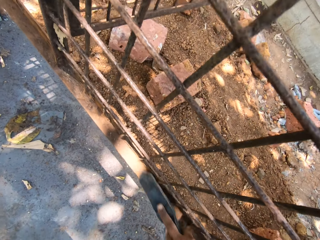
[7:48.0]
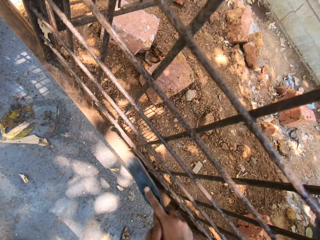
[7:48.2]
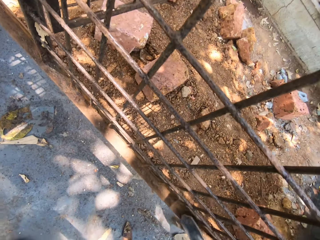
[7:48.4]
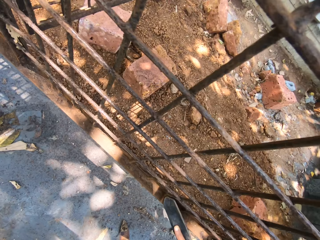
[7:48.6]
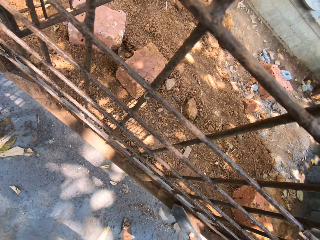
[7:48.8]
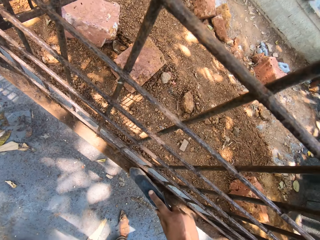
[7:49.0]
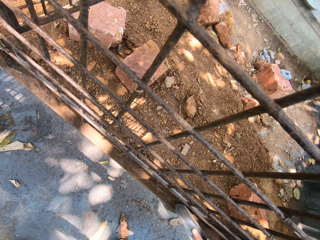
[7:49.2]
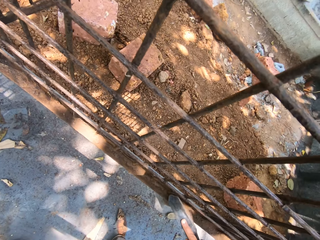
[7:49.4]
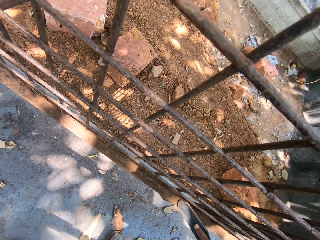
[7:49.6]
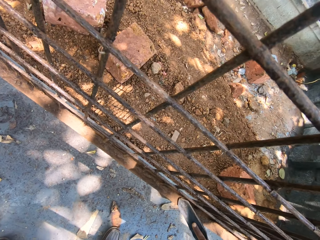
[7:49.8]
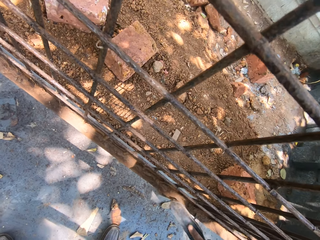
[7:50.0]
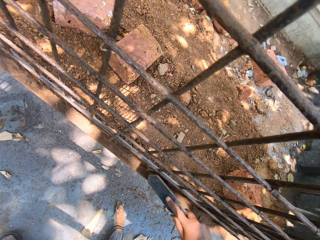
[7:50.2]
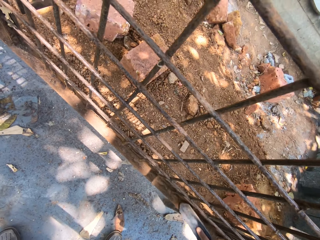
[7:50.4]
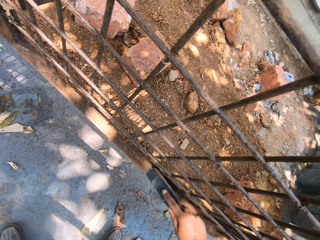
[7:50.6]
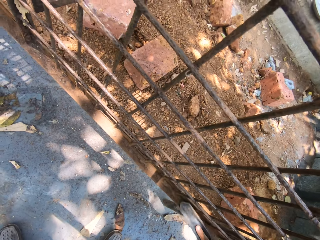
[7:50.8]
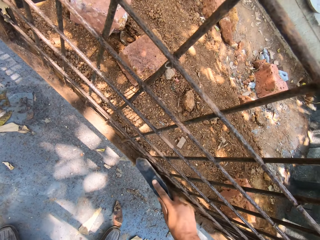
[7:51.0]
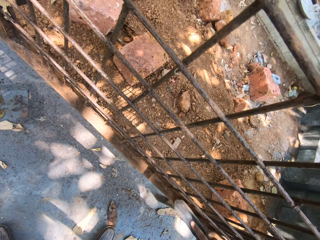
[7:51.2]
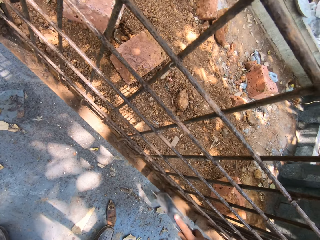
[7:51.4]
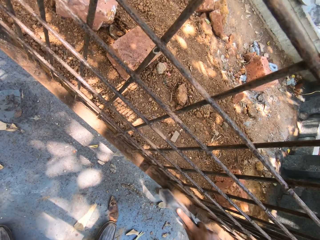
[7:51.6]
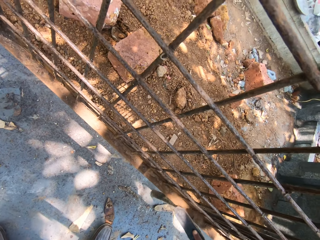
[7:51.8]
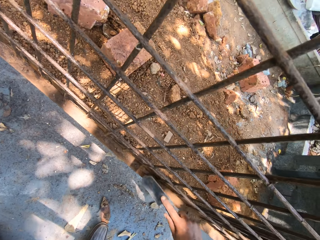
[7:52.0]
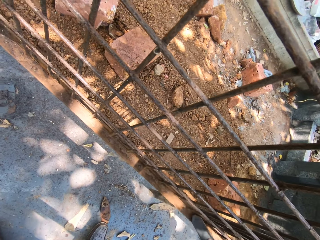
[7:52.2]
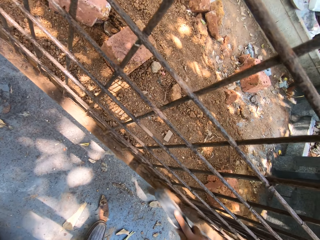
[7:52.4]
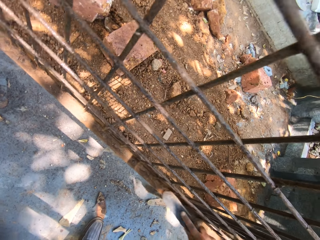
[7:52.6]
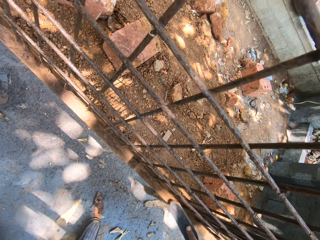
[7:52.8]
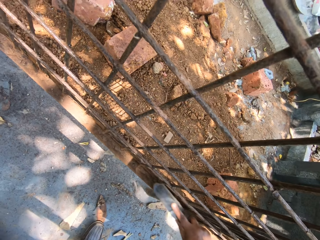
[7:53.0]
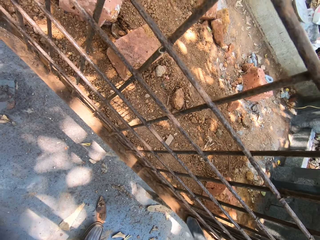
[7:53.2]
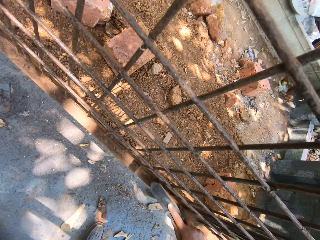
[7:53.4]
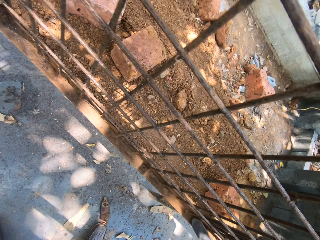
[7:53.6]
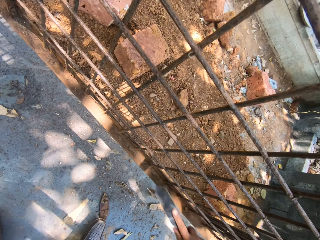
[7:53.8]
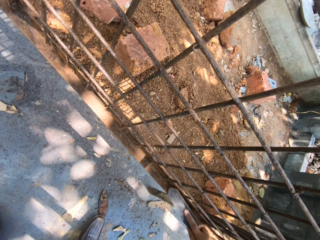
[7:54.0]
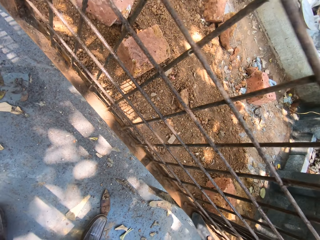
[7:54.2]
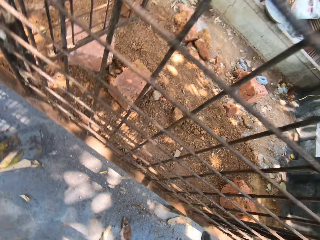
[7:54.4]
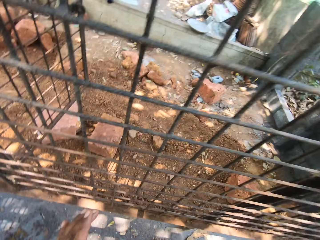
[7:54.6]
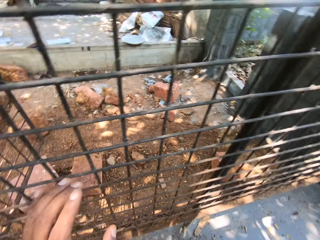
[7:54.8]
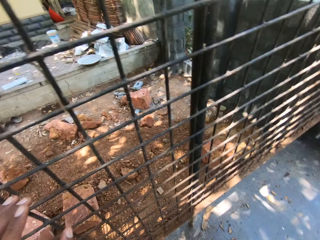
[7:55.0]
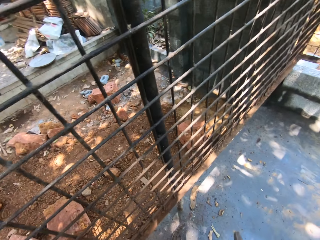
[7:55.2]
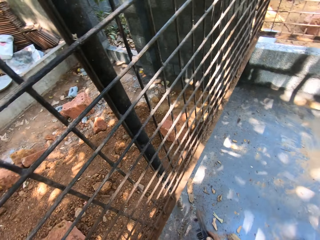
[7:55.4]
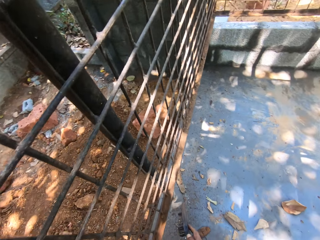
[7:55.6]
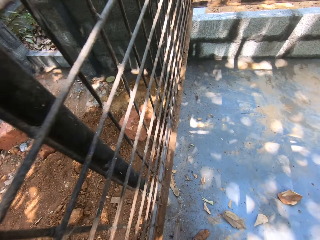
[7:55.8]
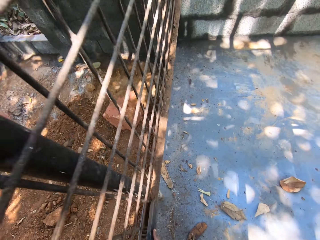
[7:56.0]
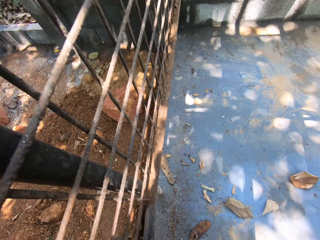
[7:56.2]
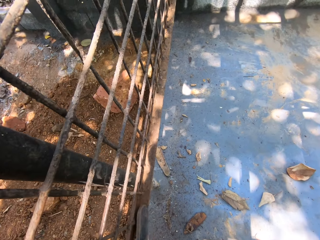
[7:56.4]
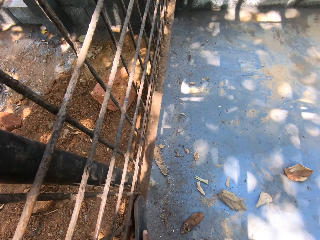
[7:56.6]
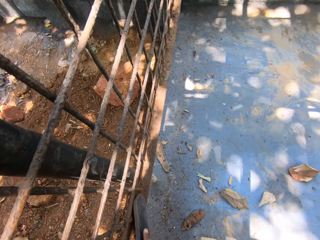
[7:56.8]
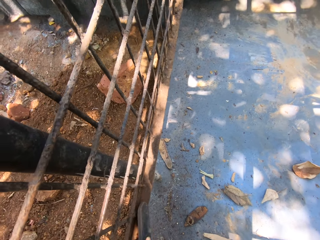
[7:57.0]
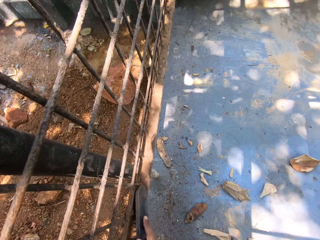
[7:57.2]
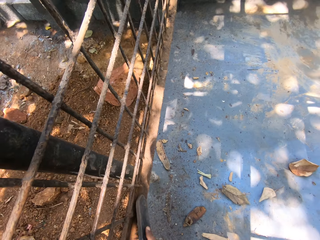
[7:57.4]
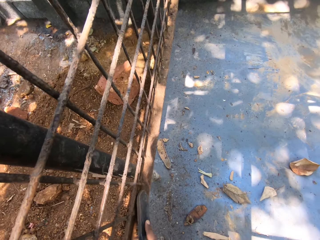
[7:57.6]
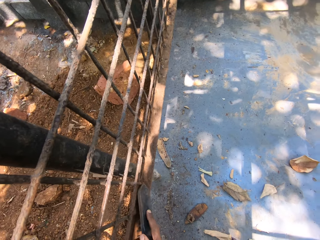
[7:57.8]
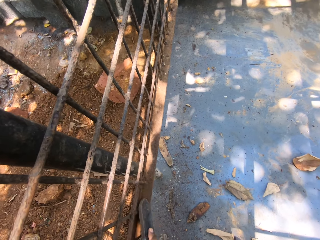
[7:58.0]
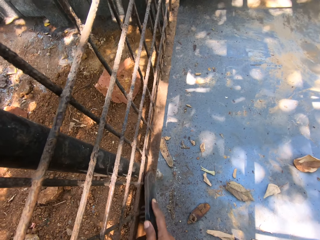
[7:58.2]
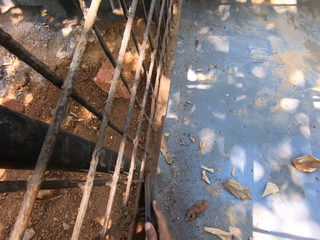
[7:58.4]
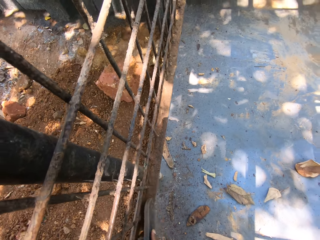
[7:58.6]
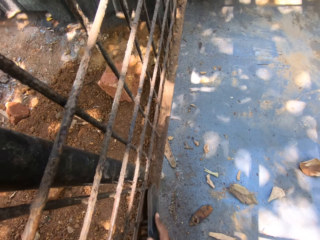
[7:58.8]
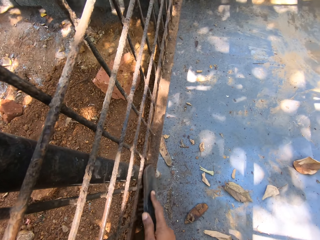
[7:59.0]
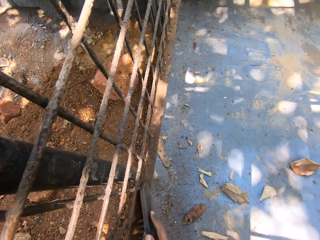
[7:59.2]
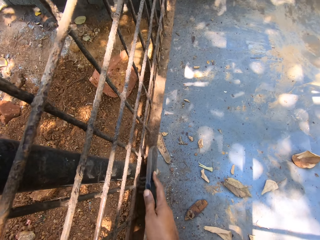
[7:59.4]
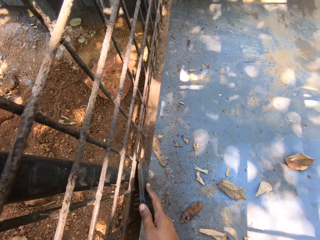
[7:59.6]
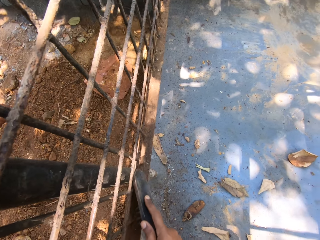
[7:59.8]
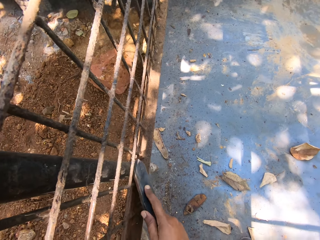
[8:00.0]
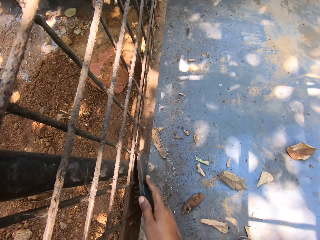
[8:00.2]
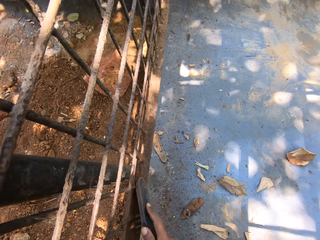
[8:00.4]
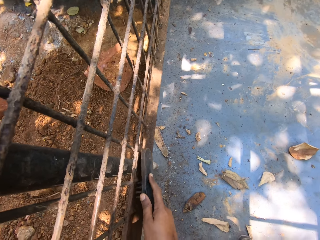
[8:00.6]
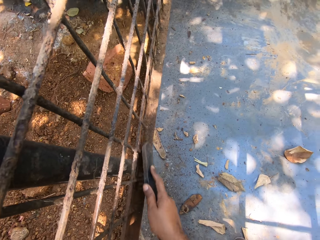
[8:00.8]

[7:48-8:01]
The camera wearer moves at the construction site. They look around. They scrape the dirt off the metal cage with a brush.

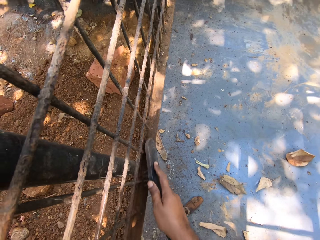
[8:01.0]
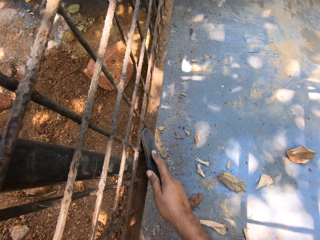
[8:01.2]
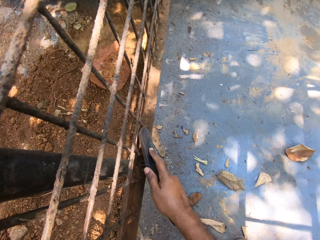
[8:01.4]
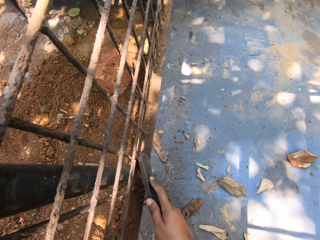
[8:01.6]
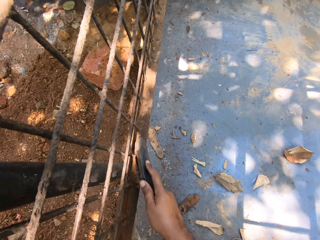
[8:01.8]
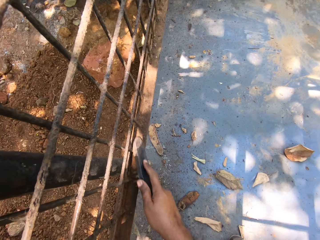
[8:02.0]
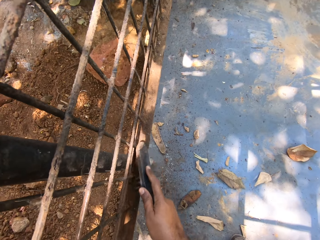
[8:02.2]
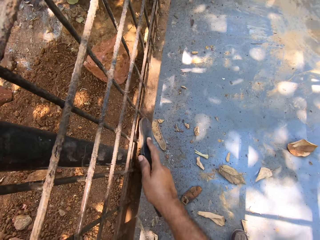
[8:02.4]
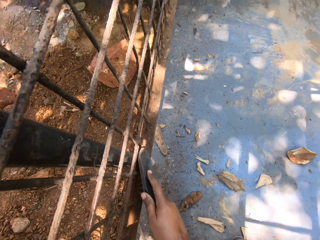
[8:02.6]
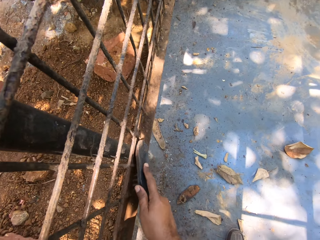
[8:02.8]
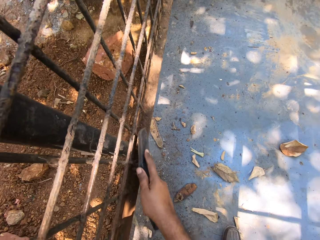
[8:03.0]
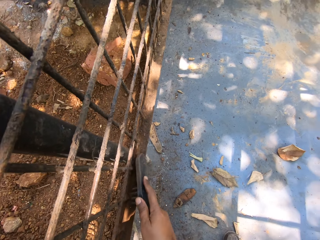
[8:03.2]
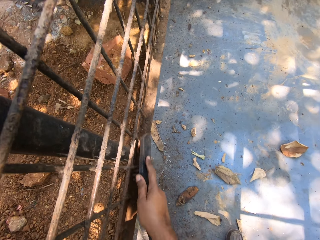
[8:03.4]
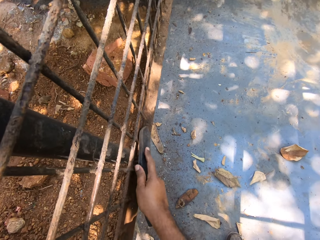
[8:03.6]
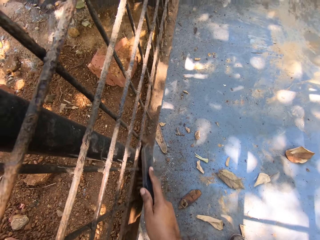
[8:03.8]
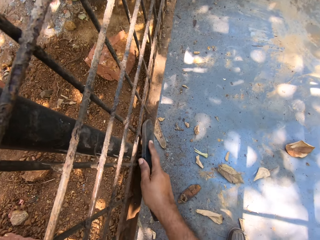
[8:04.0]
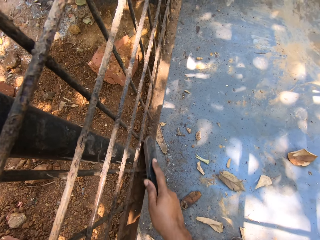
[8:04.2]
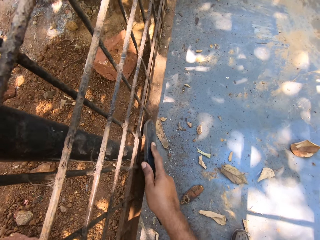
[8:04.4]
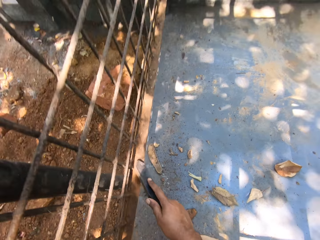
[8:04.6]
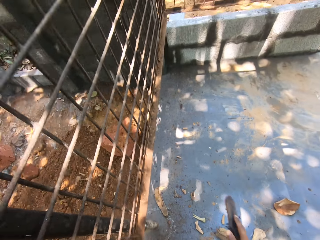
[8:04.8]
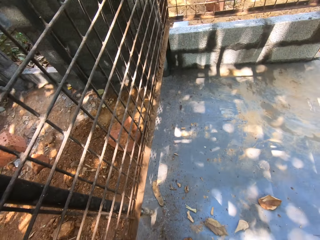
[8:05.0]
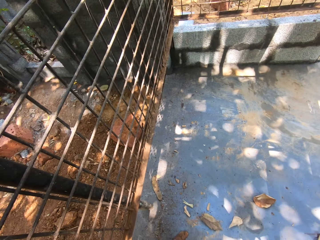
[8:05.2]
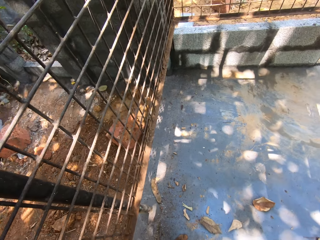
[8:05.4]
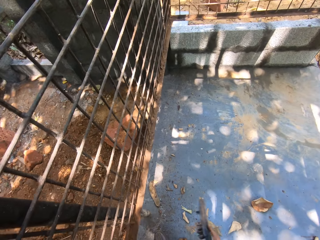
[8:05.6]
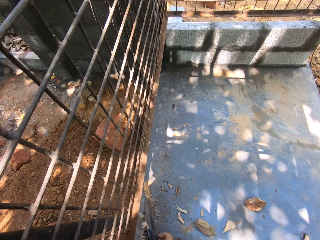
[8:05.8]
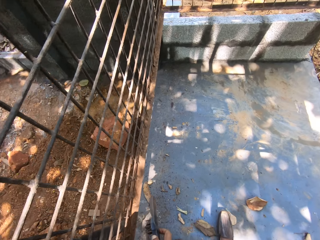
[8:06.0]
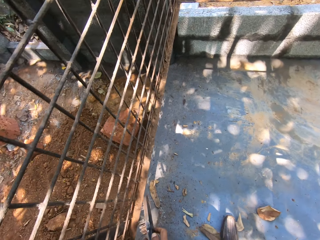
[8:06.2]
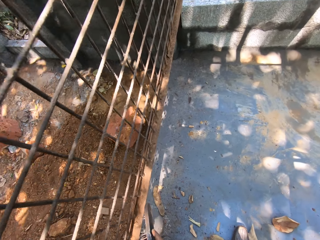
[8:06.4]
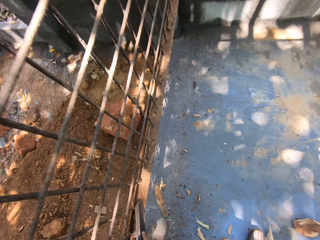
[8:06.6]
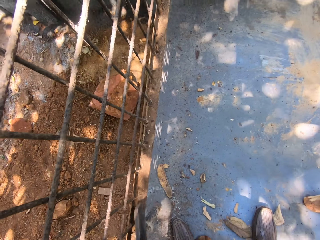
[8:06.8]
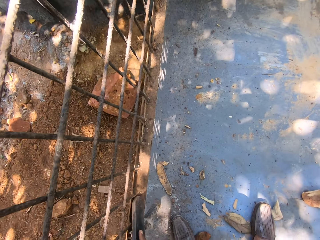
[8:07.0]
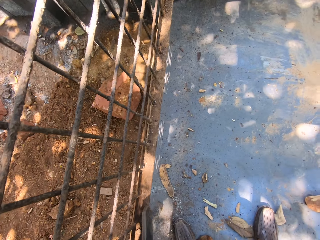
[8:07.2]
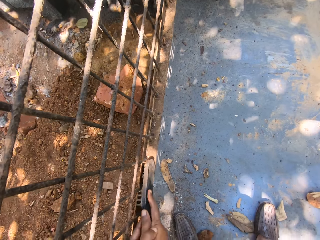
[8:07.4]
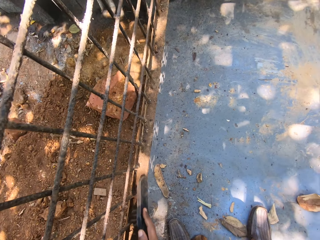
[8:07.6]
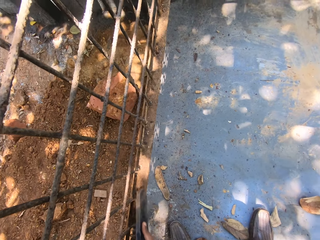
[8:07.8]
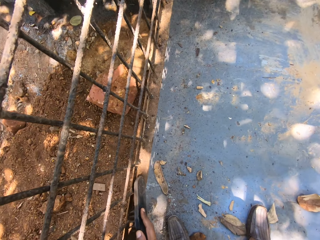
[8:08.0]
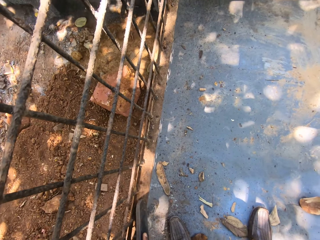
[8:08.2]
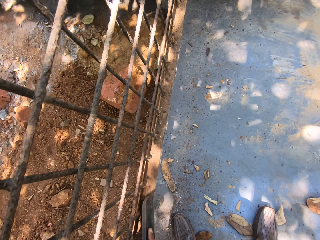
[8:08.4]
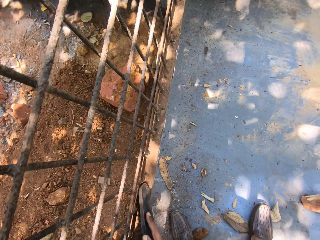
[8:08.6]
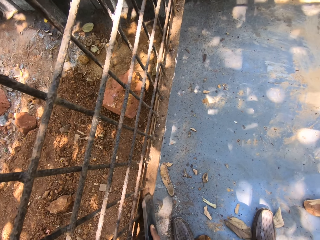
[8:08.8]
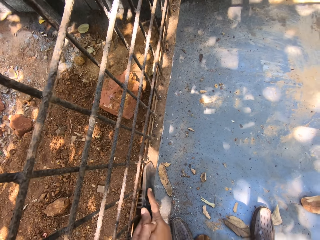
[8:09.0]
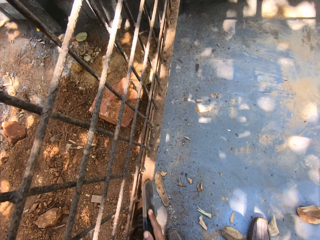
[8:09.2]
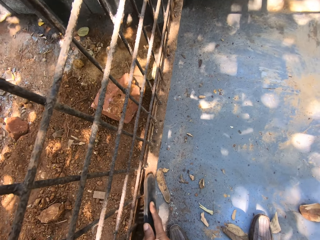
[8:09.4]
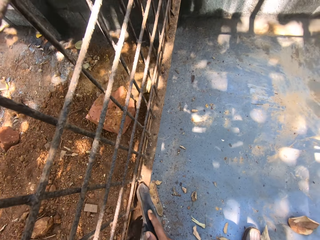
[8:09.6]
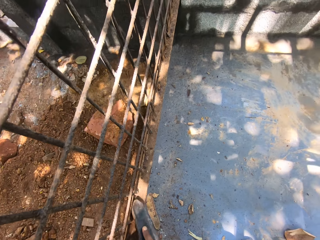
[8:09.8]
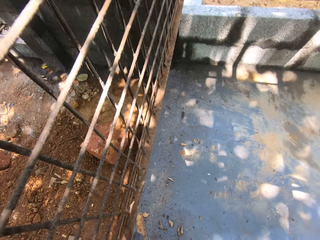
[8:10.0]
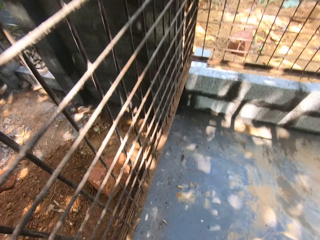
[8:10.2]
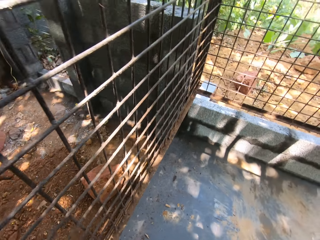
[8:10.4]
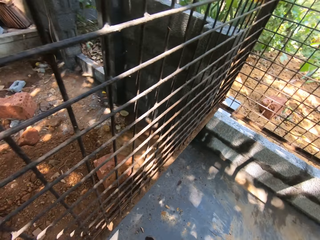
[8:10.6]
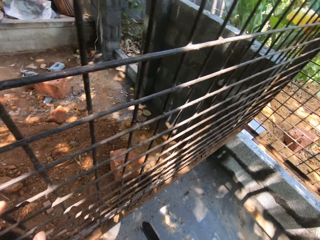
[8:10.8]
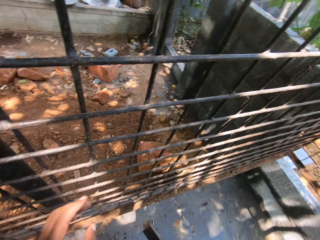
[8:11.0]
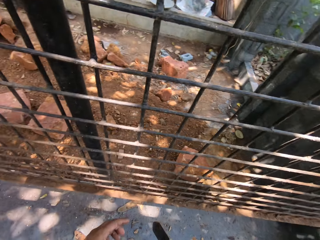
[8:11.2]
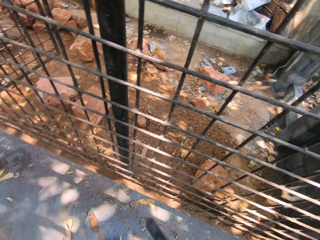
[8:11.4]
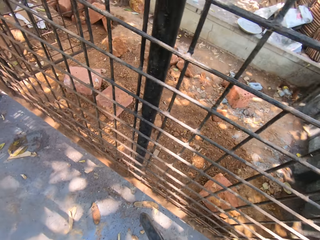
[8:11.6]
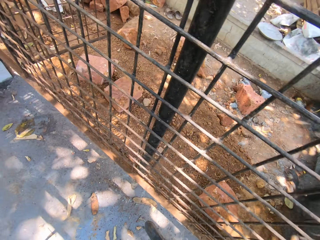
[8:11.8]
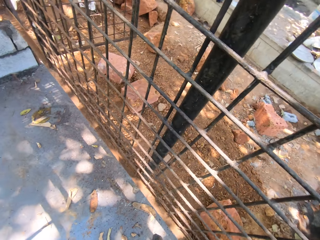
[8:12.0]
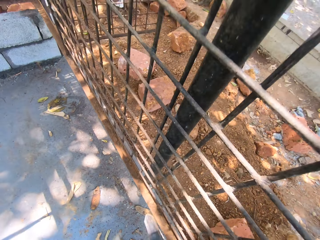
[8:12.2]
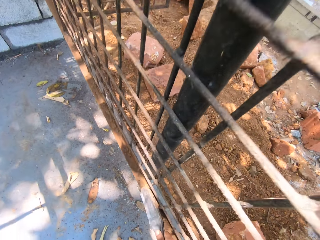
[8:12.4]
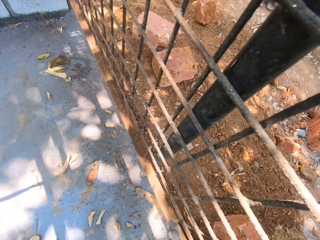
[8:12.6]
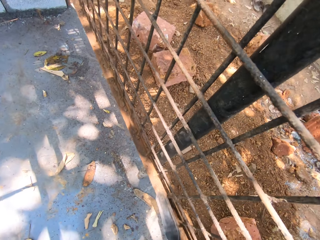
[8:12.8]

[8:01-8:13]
The camera wearer looks around. They scrape the dust off the scratch brush. They move at the construction site. They scrape the dirt off the metal cage with the brush. They move at the construction site. They look around. They scrape the dirt off the metal cage.
